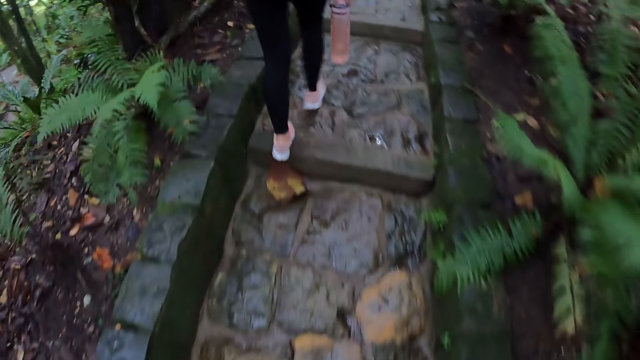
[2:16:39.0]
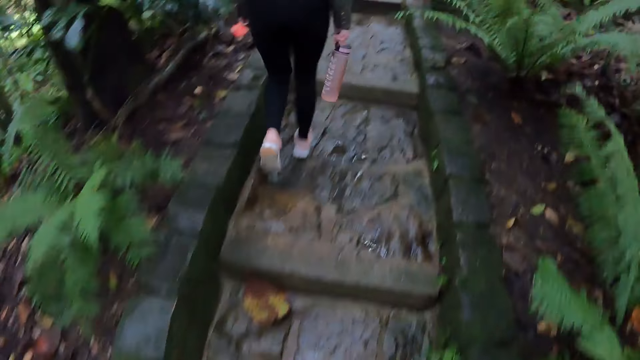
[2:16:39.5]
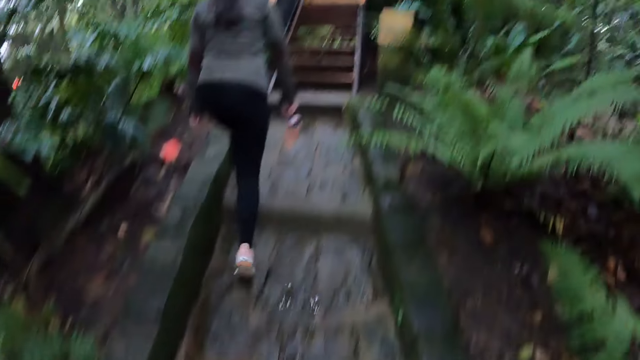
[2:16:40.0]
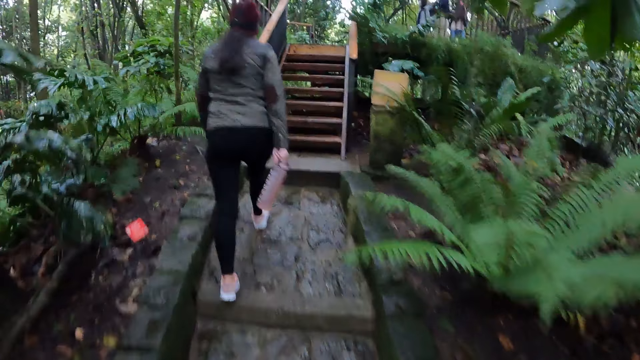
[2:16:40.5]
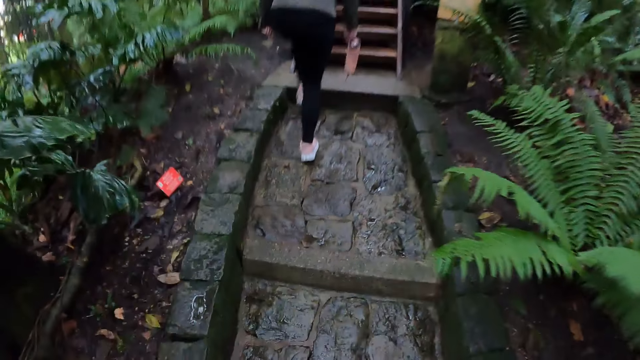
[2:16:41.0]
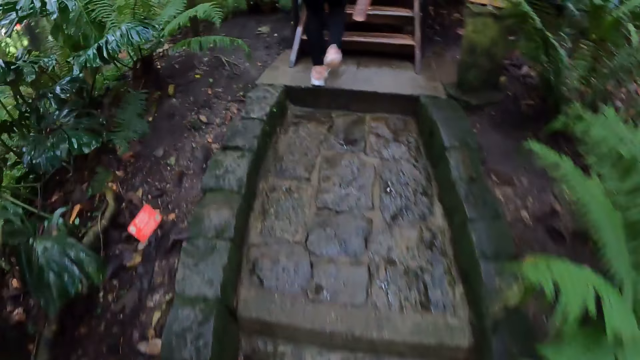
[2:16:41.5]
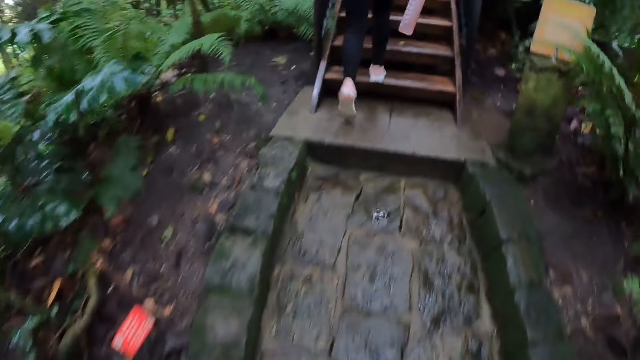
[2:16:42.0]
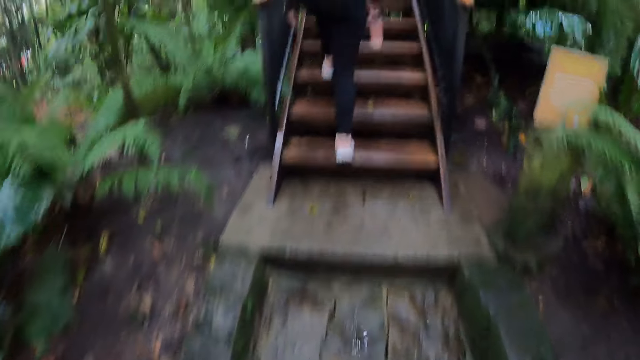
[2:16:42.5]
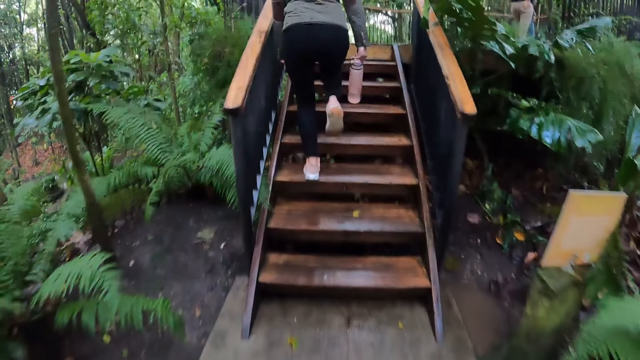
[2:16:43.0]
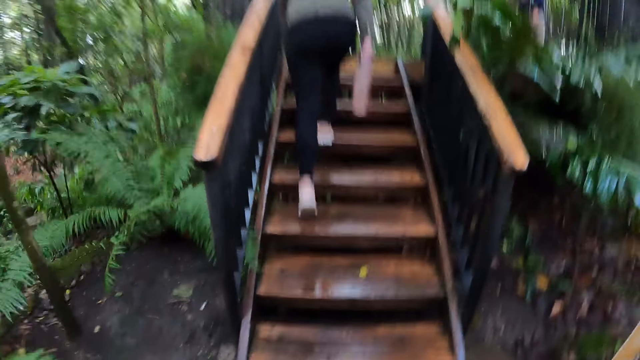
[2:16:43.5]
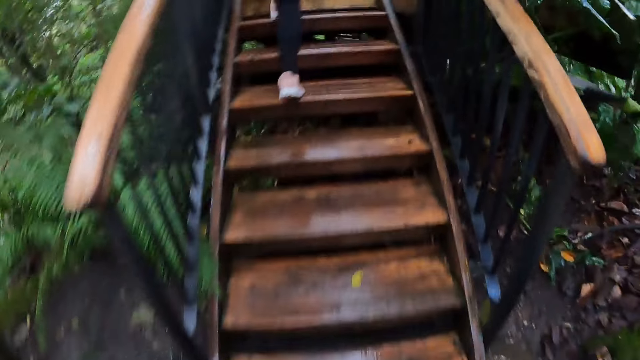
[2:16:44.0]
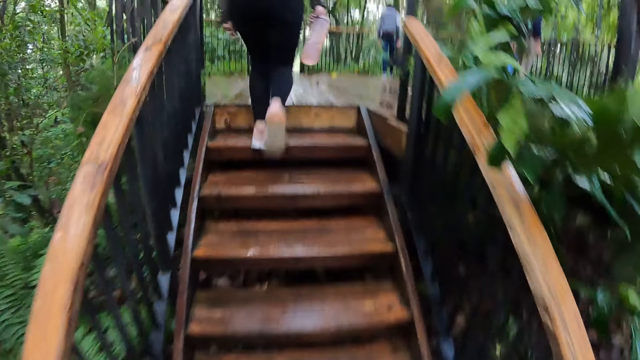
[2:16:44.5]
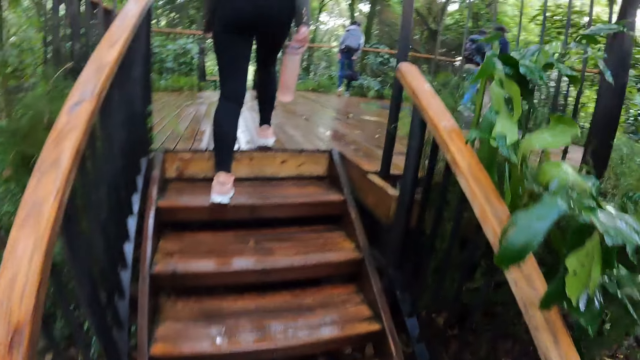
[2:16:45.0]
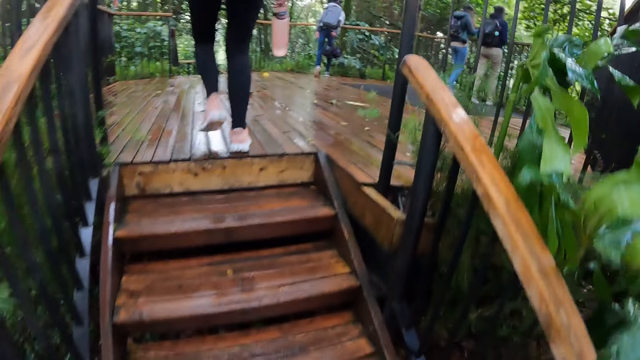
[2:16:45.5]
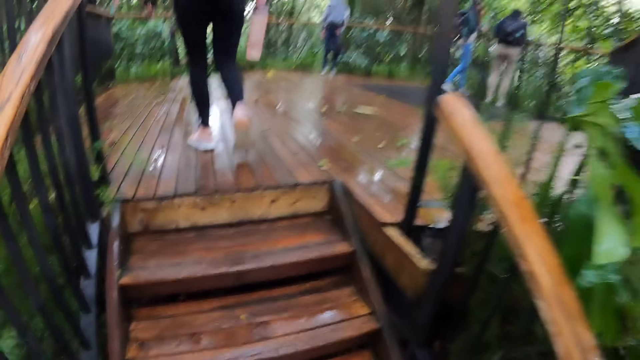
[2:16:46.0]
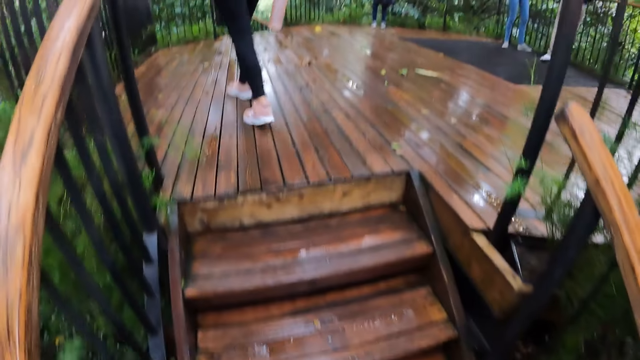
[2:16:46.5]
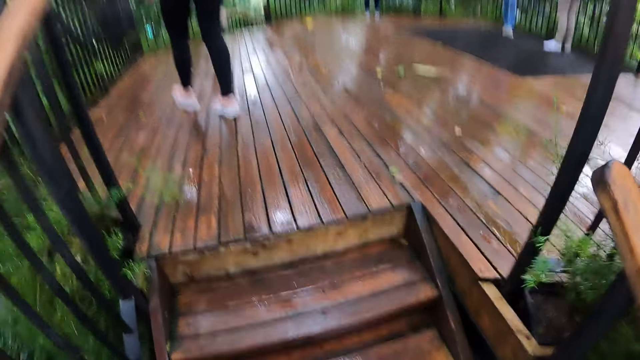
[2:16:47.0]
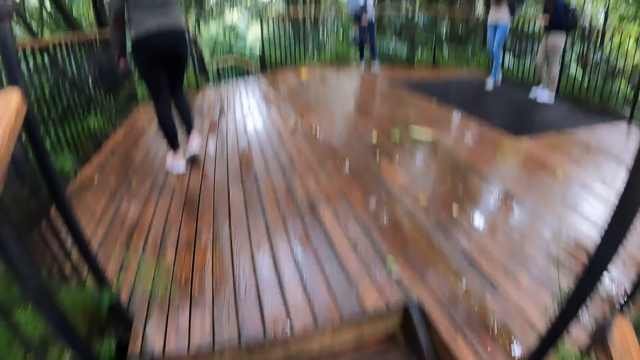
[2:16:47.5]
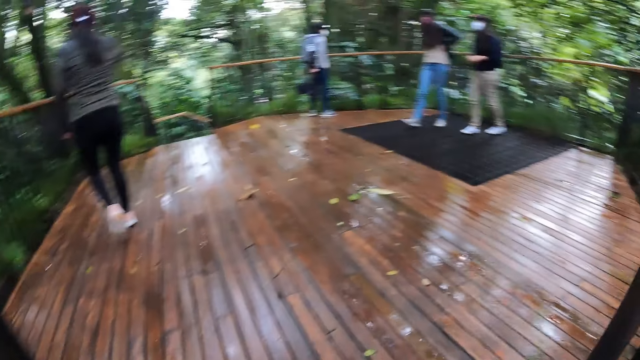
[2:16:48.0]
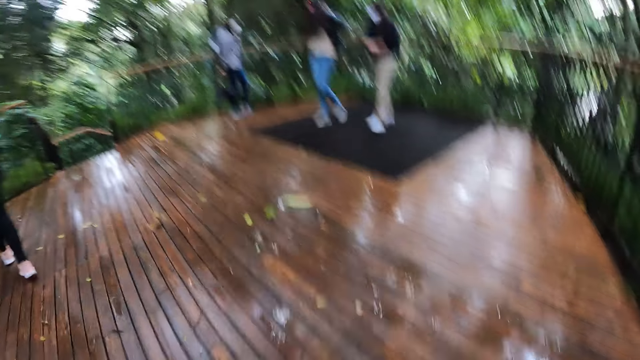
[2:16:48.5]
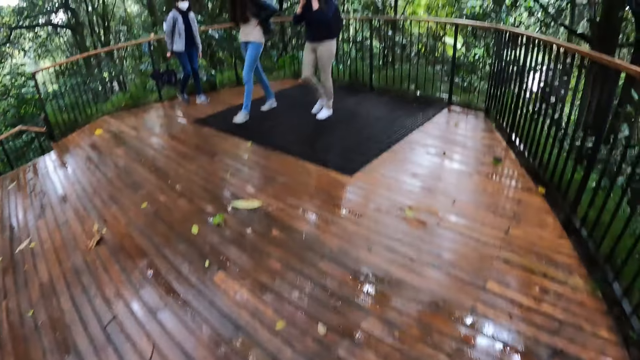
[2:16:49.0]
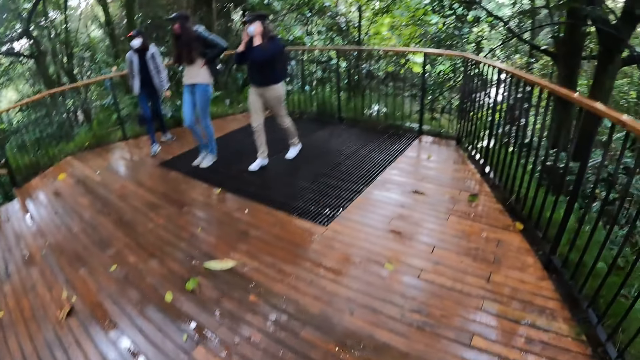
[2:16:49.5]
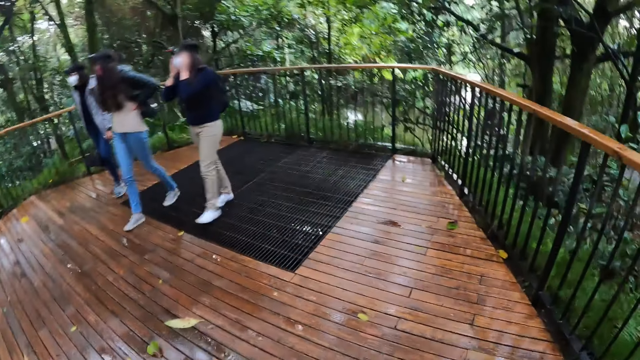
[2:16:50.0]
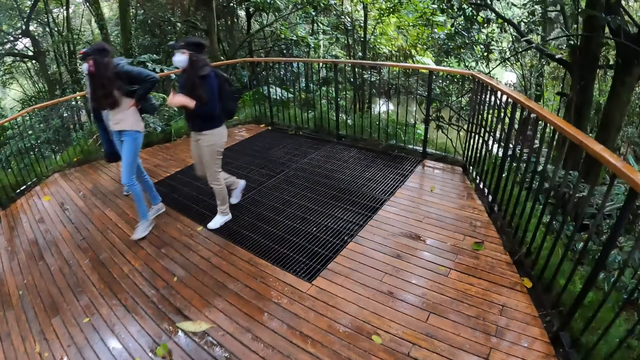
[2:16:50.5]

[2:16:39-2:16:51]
A woman climbs the stairs with a water bottle in her right hand. The camera wearer climbs the stairs.

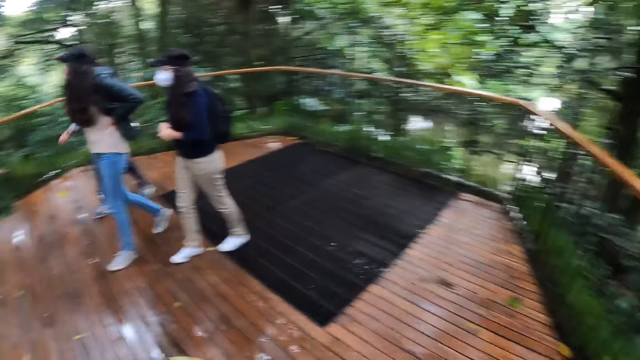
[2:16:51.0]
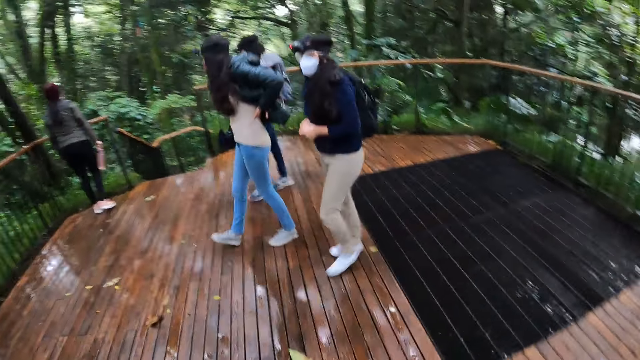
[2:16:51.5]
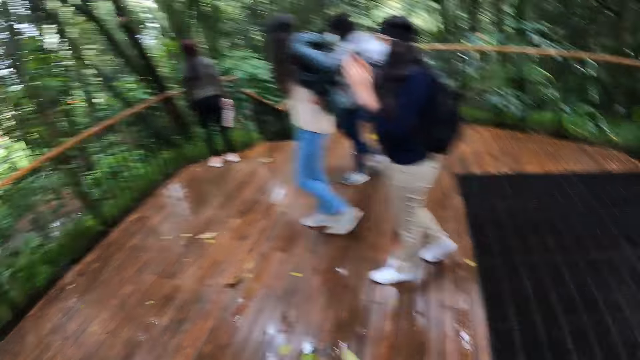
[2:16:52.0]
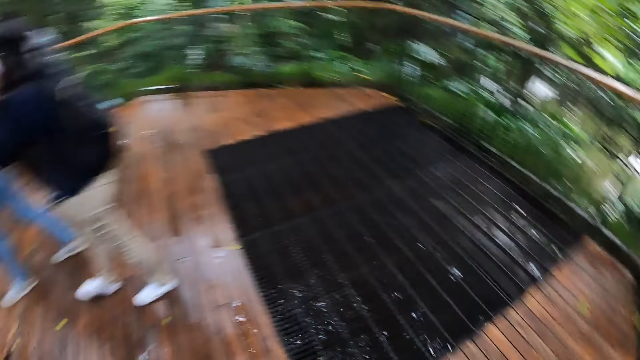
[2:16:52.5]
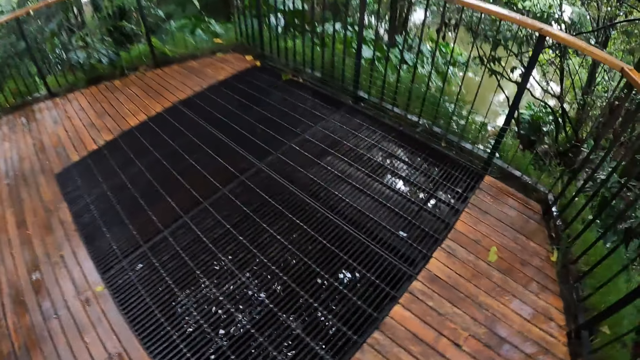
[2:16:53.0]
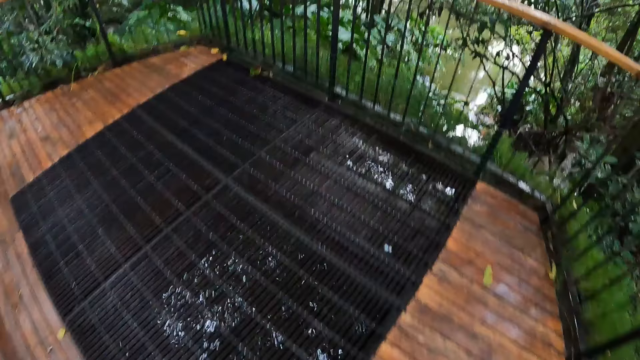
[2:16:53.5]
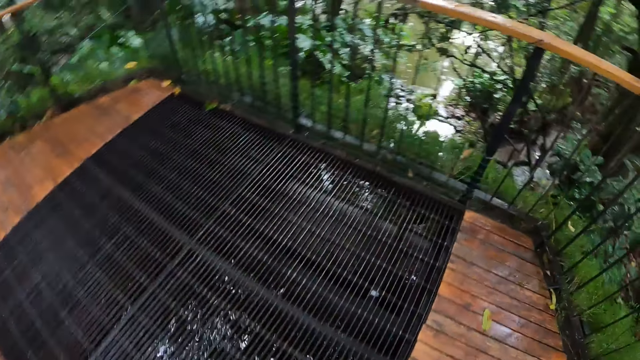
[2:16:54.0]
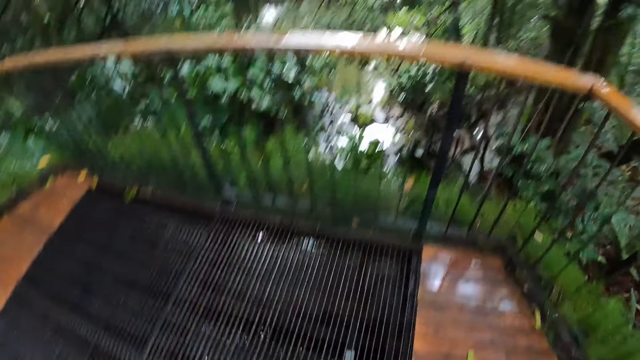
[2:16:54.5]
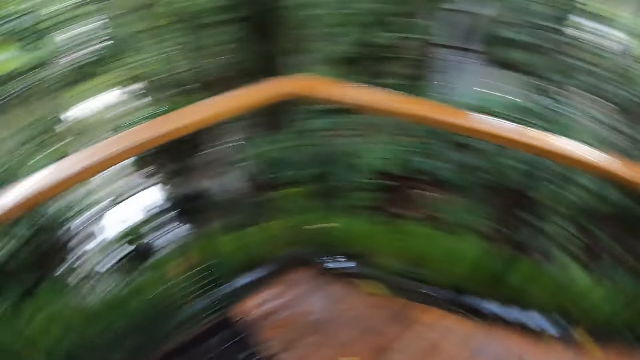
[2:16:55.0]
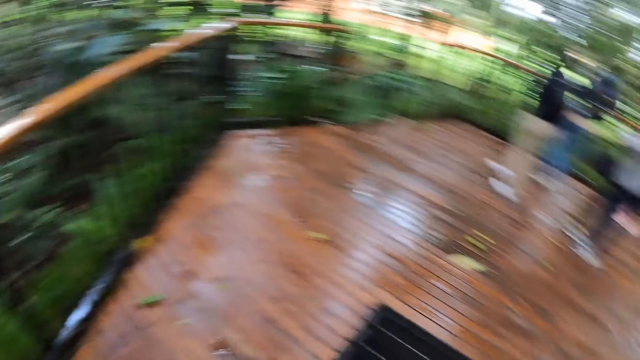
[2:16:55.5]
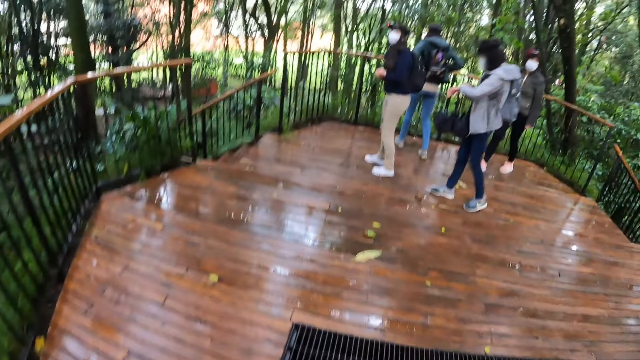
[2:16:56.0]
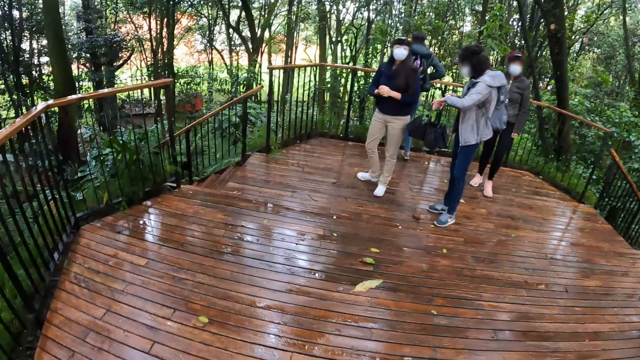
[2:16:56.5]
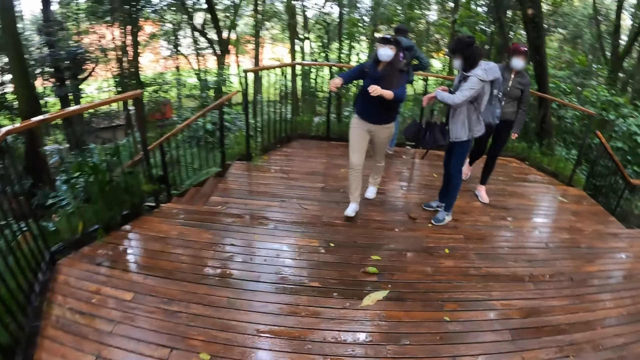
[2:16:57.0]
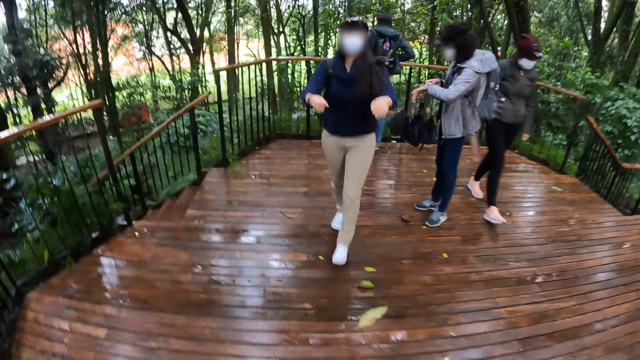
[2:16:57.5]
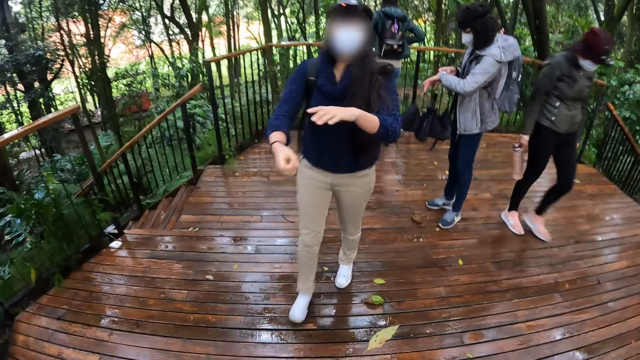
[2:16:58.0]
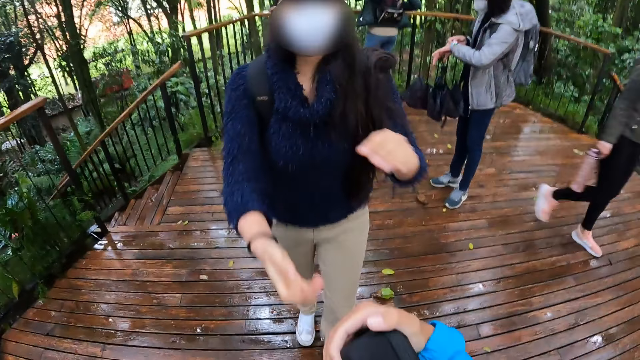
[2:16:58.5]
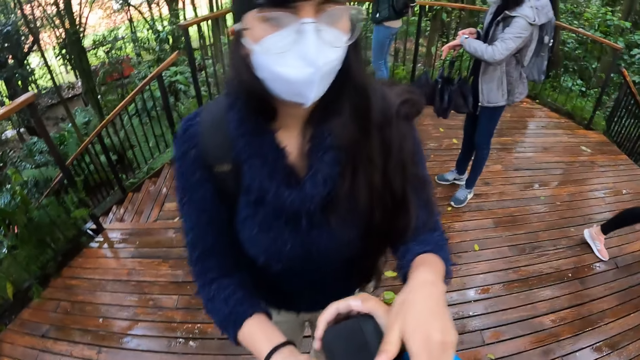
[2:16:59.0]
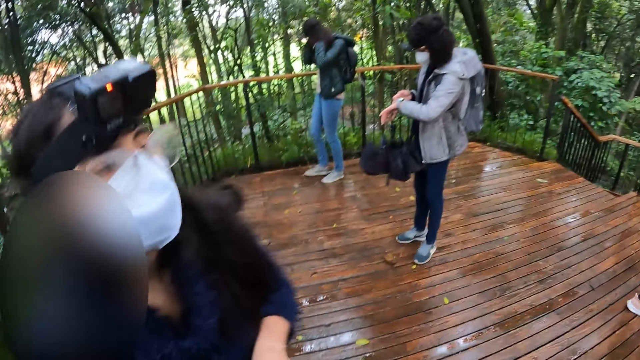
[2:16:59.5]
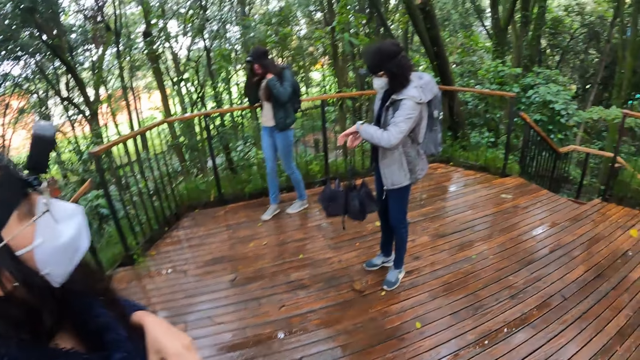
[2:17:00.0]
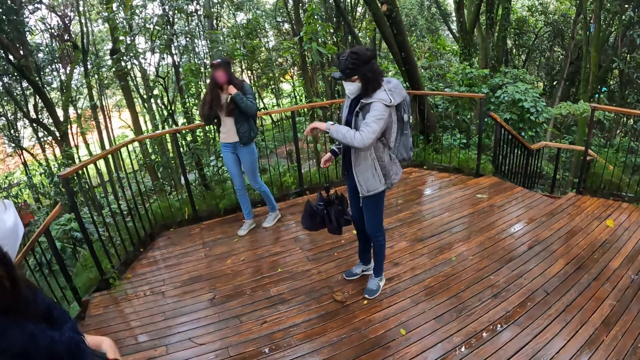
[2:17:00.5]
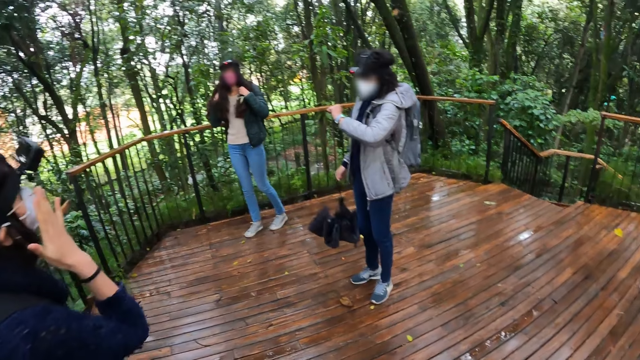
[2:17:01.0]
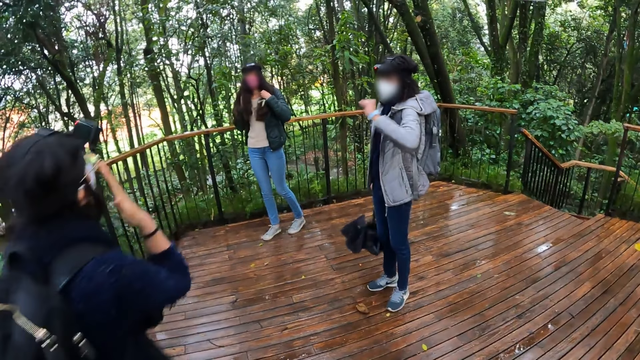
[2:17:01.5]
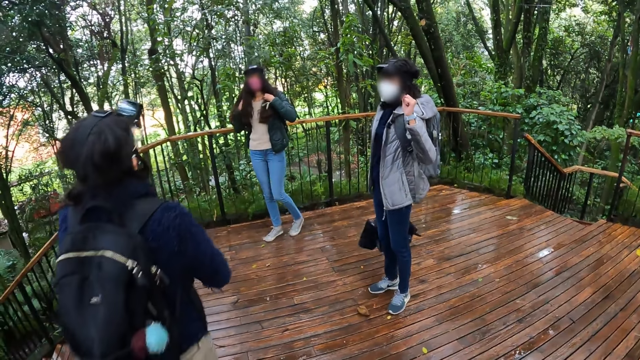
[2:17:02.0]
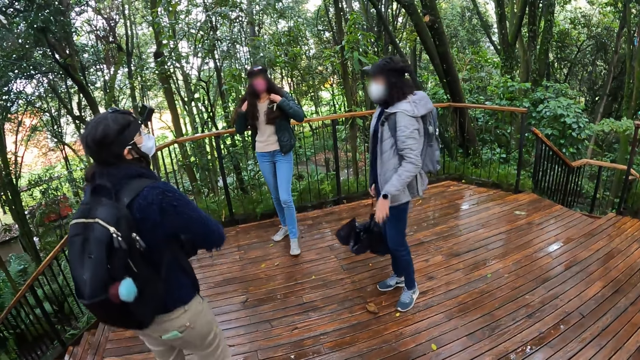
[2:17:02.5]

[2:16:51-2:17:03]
A woman operates a wristwatch with her right hand. The camera wearer looks around. Another woman collects the black purse from the camera wearer with both hands. A person walks around.
